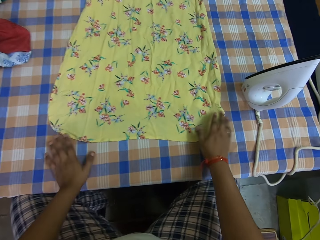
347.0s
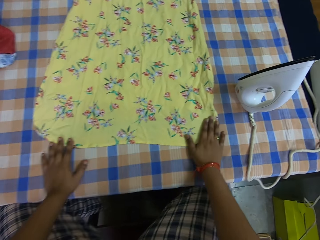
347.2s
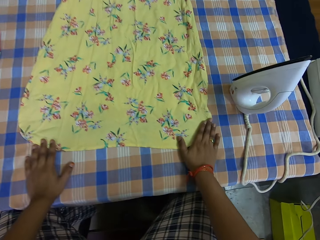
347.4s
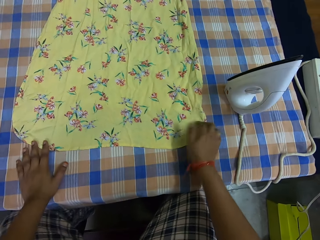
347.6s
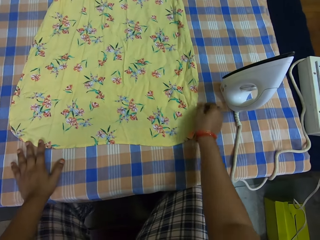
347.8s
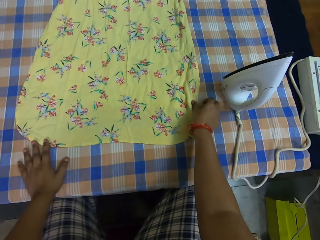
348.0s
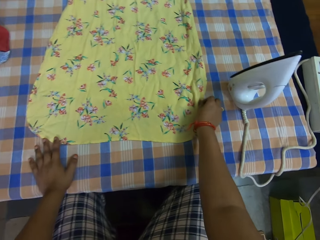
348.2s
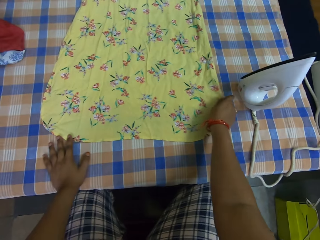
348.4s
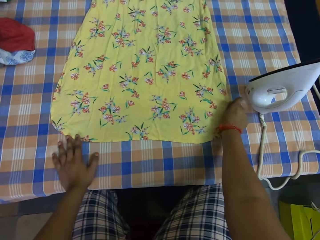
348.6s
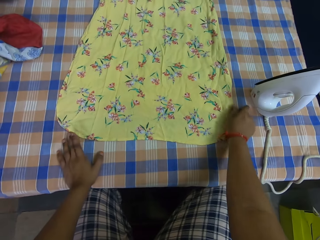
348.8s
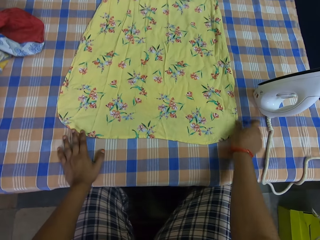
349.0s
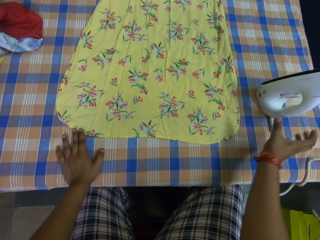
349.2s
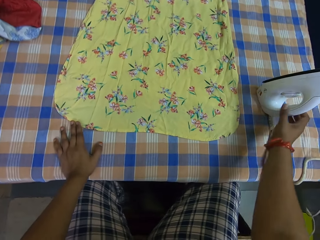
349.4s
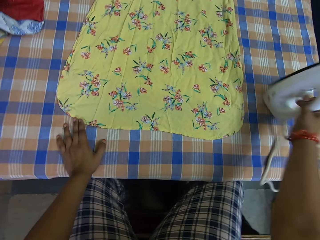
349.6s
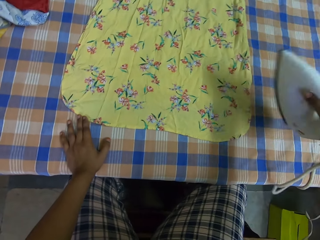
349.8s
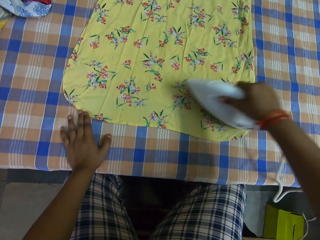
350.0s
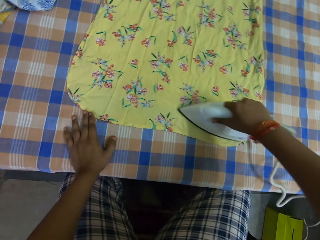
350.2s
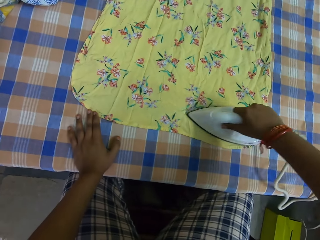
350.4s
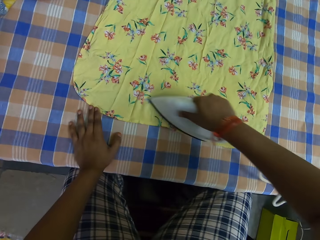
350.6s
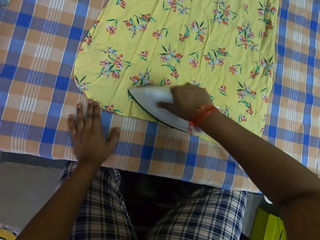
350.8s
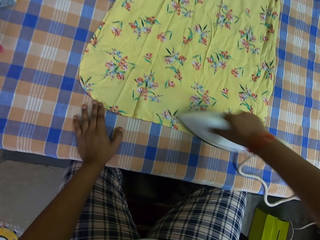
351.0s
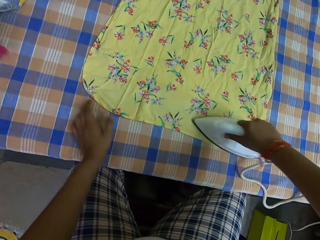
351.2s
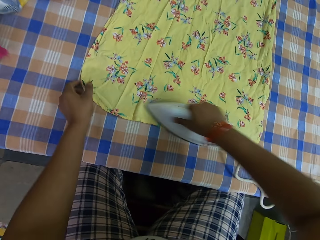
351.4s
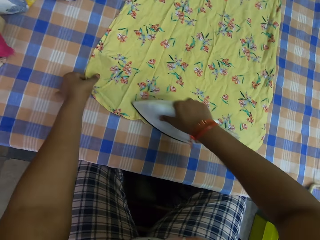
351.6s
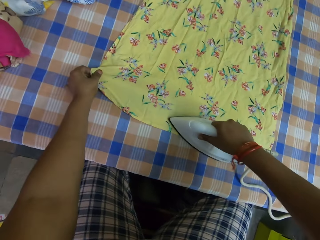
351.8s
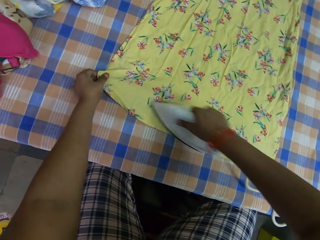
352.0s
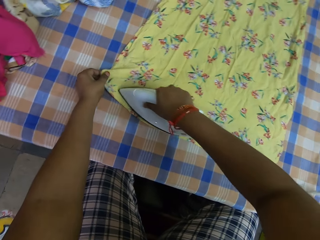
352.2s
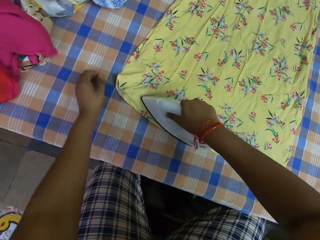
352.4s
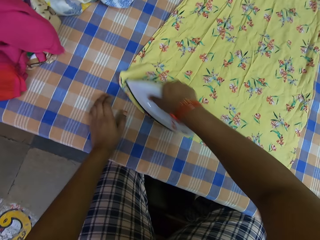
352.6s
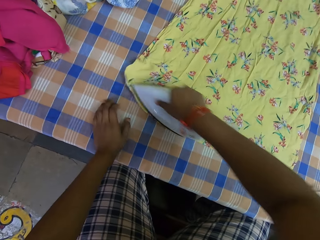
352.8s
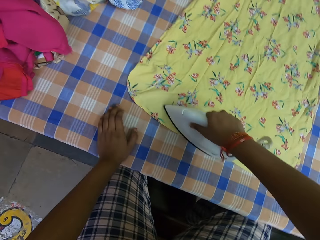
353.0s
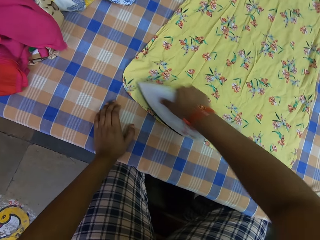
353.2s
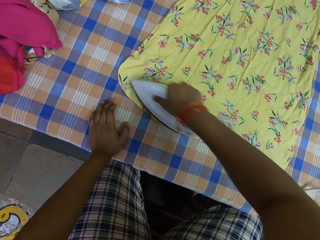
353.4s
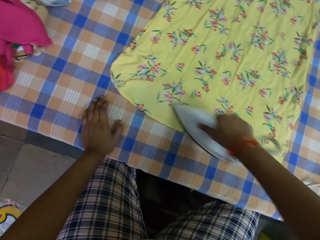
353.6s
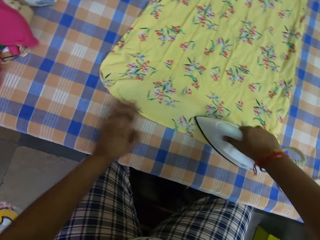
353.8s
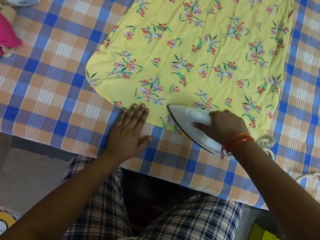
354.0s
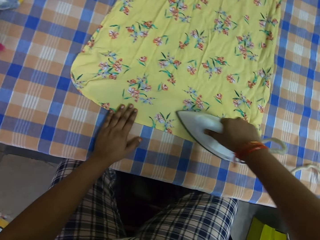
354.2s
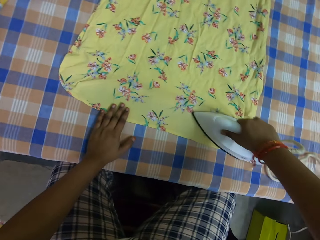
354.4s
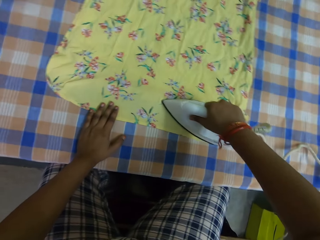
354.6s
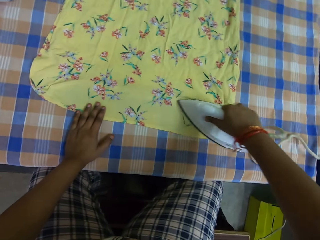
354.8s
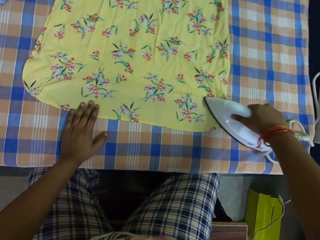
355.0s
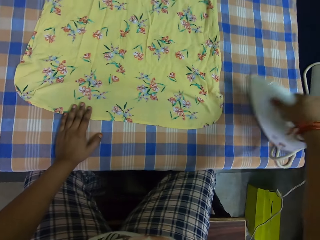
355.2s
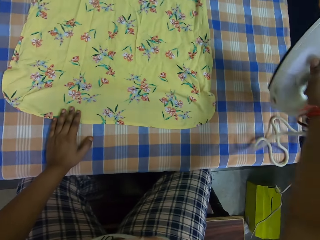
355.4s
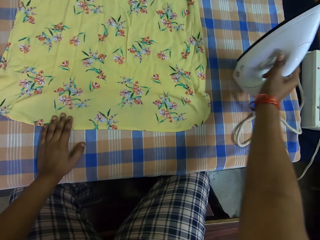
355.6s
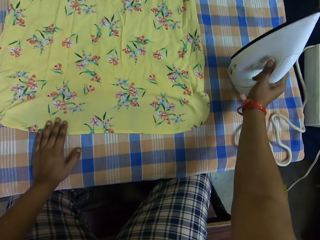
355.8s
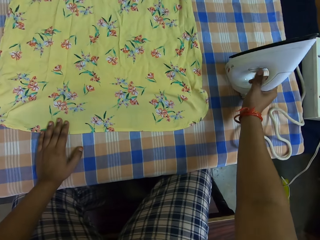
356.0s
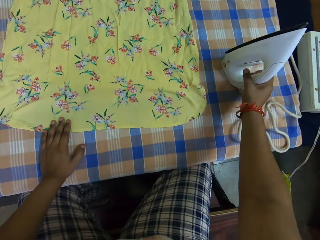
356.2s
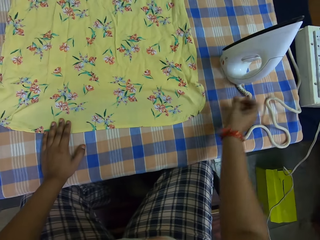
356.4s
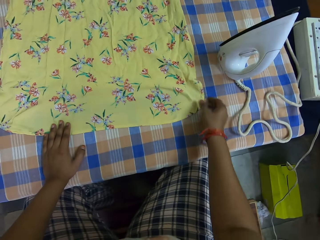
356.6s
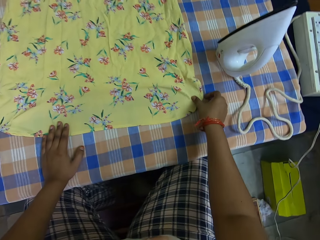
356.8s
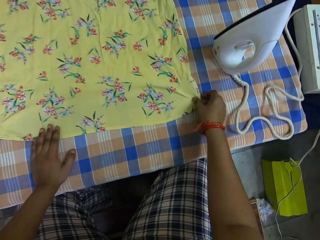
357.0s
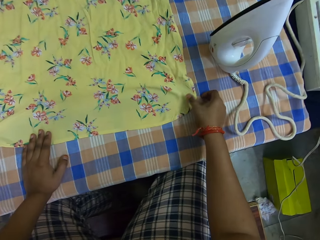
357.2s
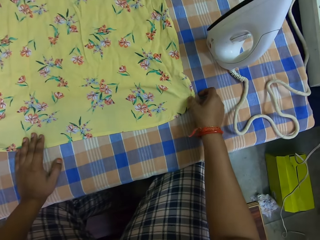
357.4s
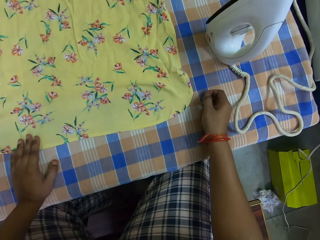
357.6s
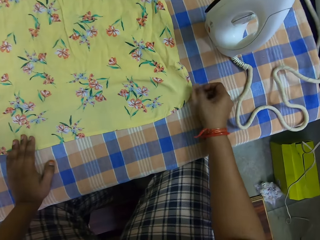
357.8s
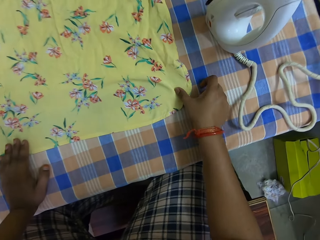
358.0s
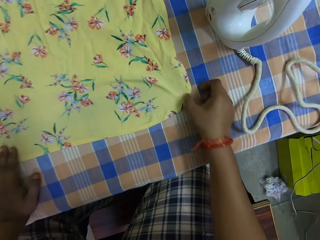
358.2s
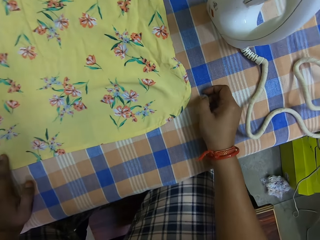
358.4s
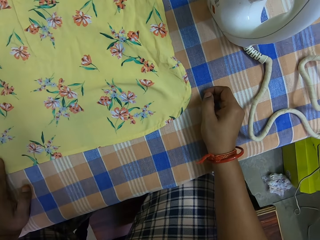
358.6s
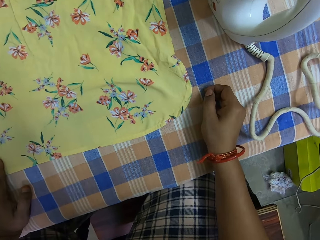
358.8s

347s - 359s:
The camera wearer inspects the cloth. She takes the pressing iron from the table with her right hand. She irons the dress on the table with the pressing iron in her right hand. She adjusts the dress on the table with her left hand. She places her left hand on the dress. She drops the pressing iron on the table with her right hand. She adjusts the dress on the table with her right hand. She inspects the cloth.

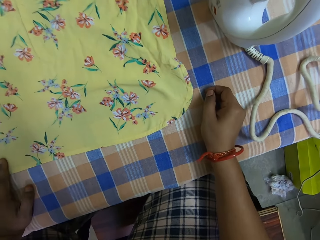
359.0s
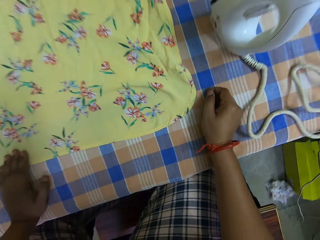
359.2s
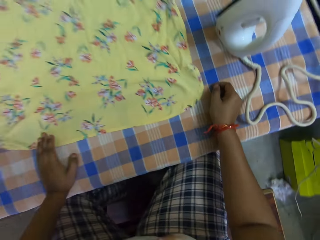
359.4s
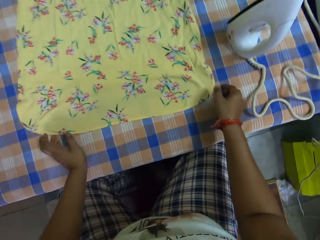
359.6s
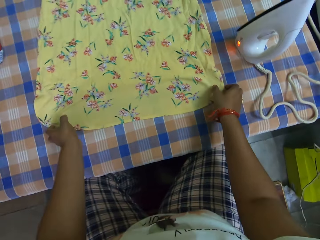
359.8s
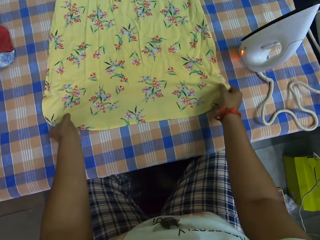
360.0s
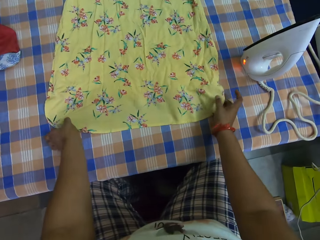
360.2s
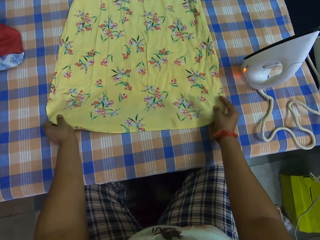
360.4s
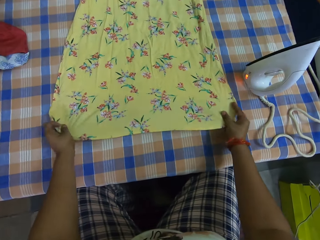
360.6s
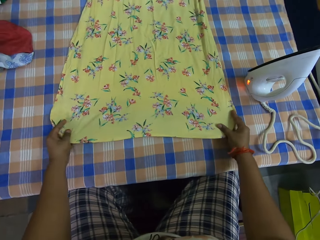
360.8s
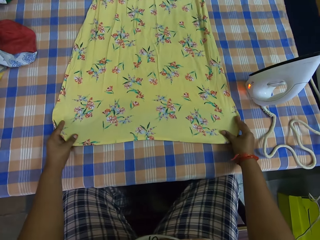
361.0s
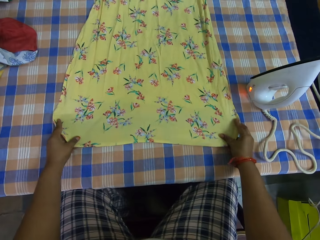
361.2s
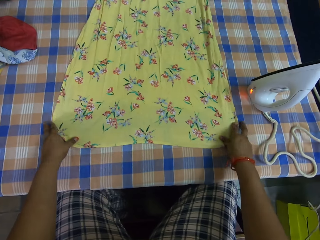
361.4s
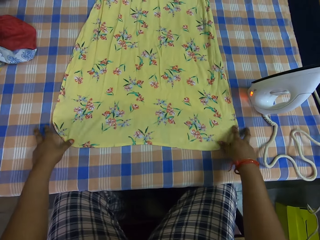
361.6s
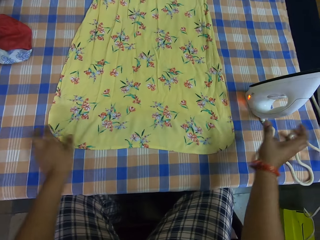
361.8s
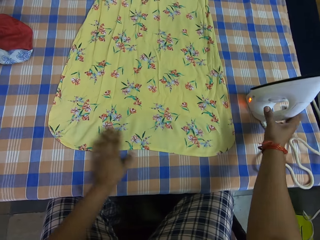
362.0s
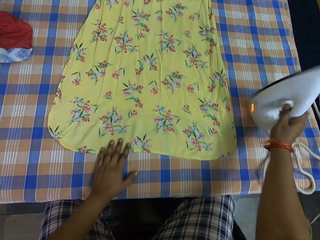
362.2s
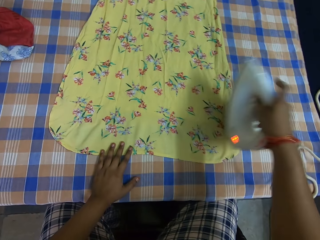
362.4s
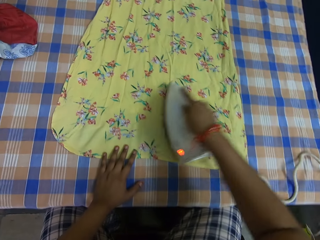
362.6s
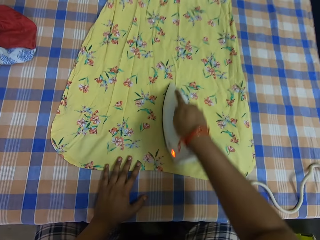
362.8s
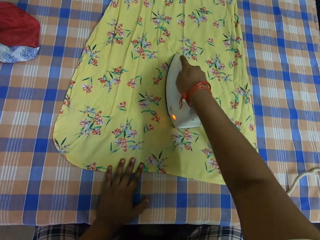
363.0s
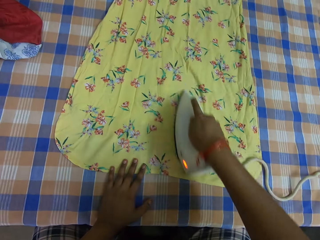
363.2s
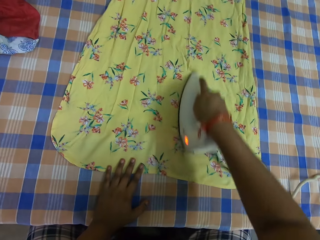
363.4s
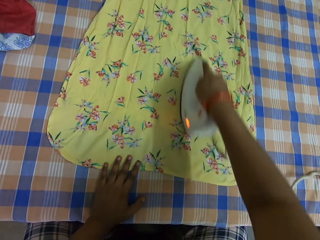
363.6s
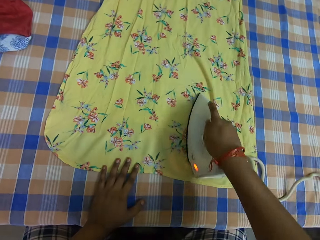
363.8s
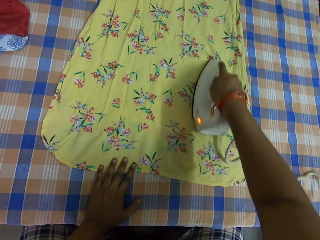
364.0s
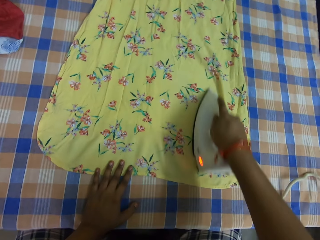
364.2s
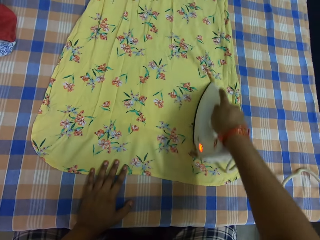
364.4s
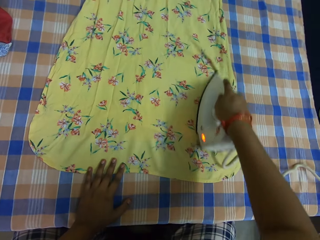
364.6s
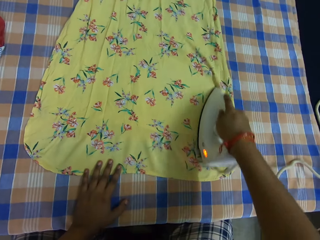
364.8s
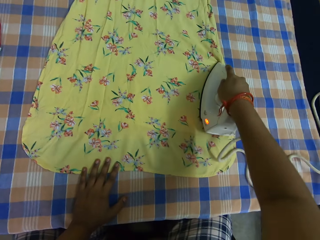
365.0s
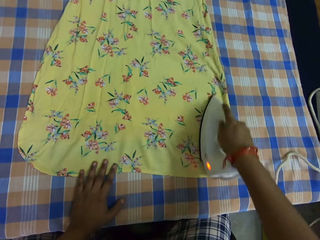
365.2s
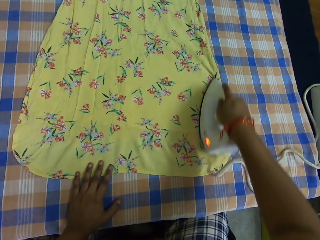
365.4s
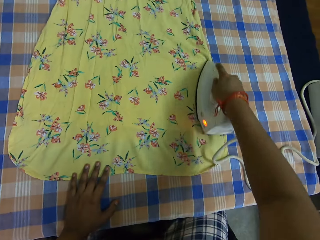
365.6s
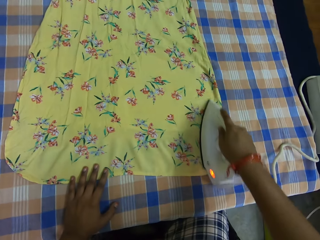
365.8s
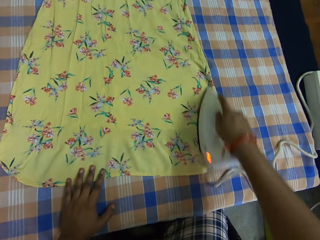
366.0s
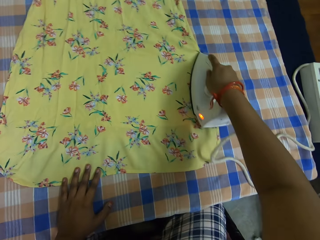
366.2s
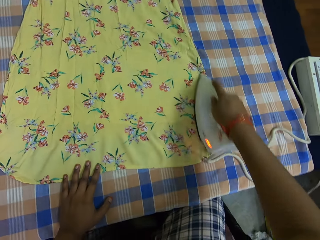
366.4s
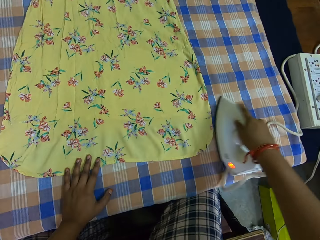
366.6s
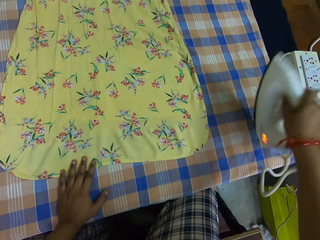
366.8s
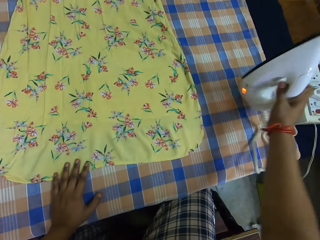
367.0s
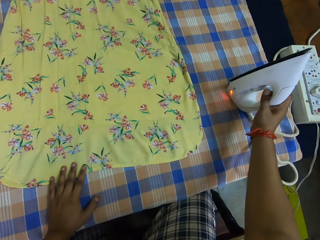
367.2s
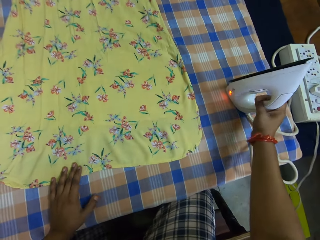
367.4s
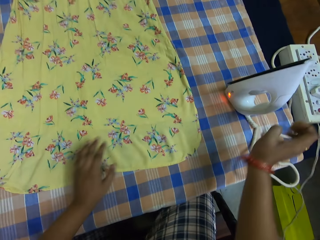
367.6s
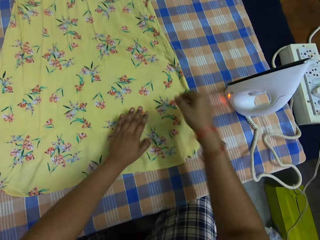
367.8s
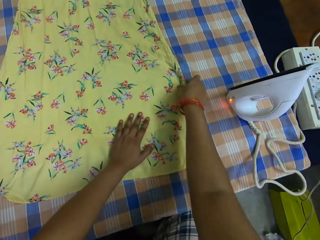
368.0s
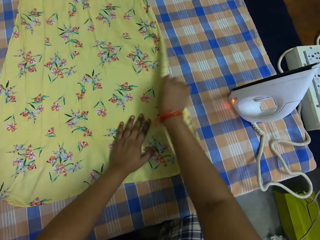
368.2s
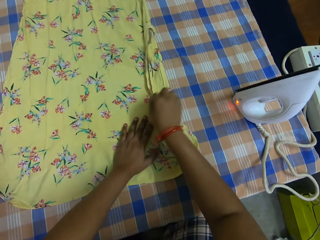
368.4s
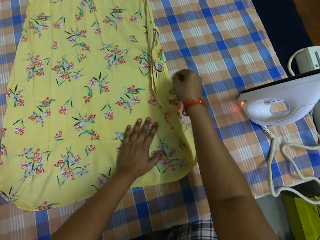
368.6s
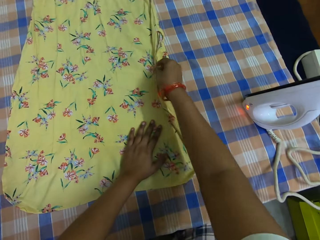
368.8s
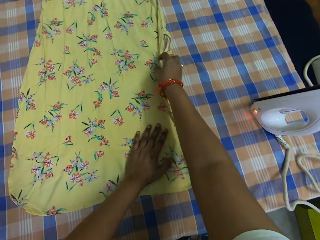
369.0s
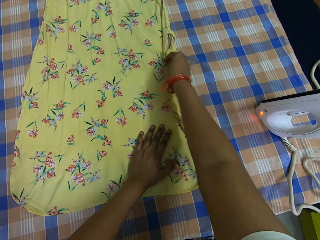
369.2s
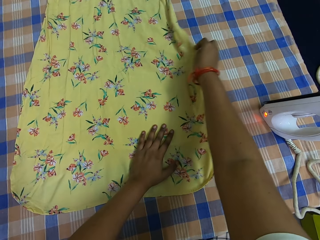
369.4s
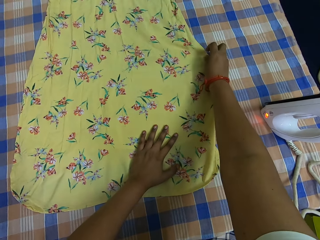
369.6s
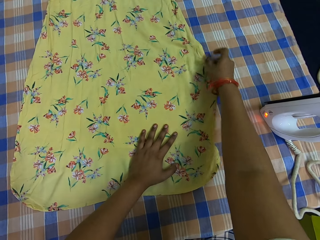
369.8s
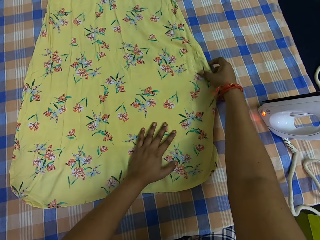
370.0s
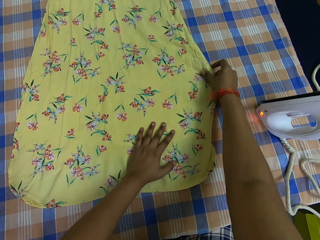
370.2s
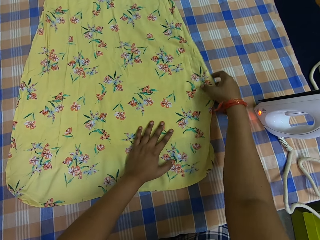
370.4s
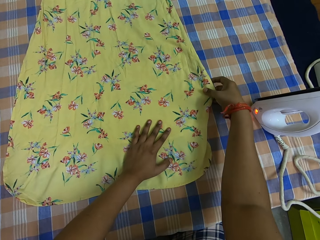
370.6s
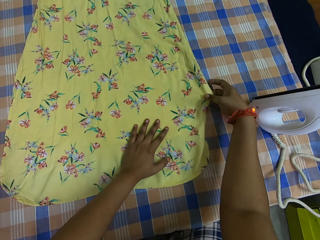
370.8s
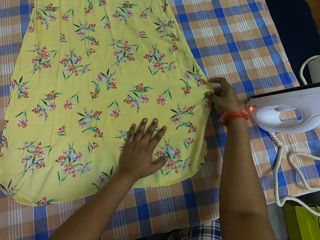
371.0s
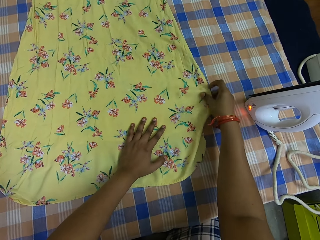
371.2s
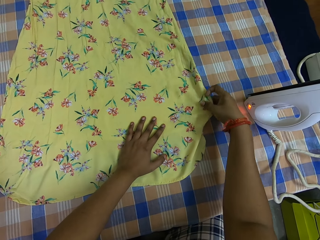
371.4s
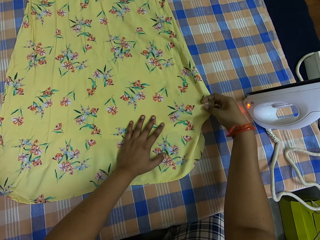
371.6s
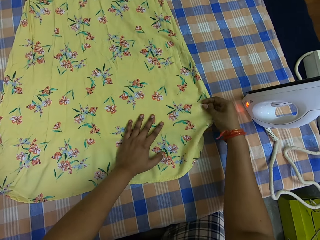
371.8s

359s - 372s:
The camera wearer adjusts the dress on the table with both hands. She takes the pressing iron from the table with her right hand. She irons the dress on the table with the pressing iron in her right hand. She drops the pressing iron on the table with her right hand. She adjusts the dress on the table with her right hand.
